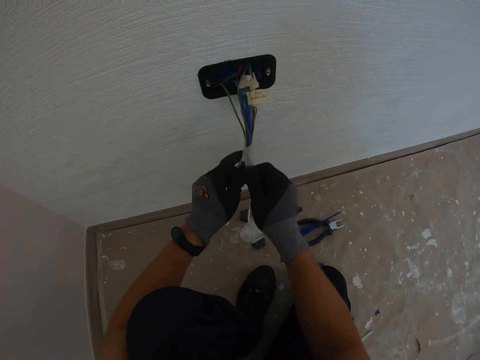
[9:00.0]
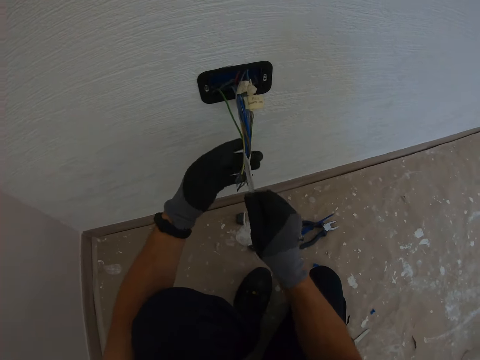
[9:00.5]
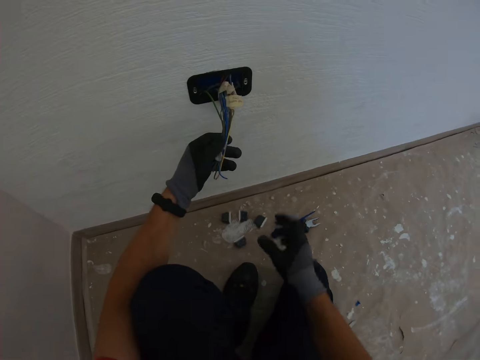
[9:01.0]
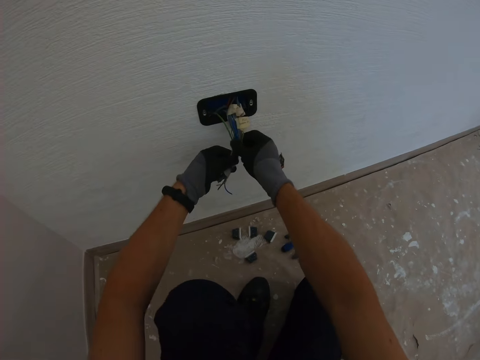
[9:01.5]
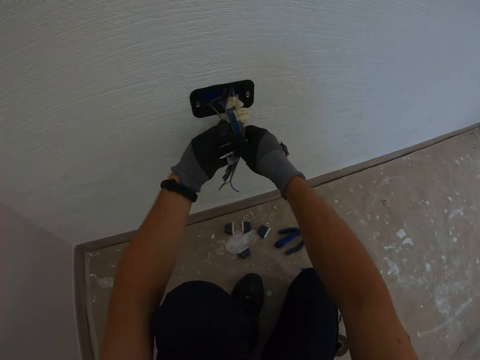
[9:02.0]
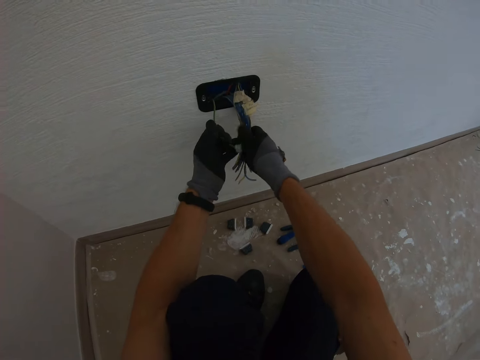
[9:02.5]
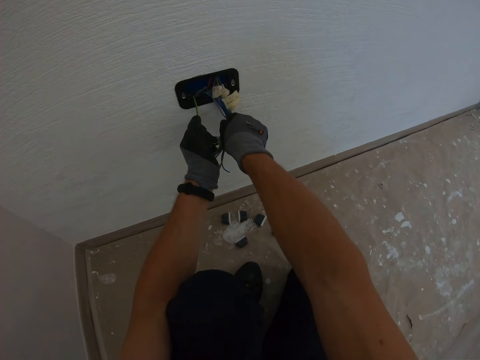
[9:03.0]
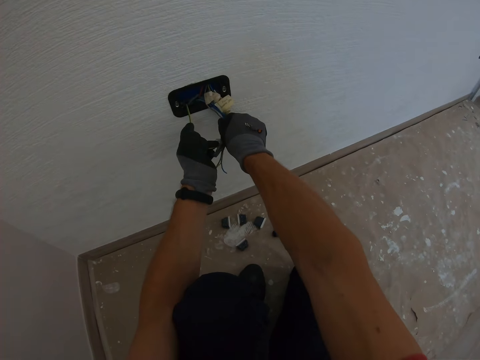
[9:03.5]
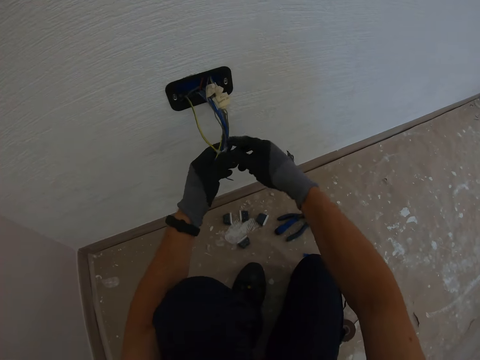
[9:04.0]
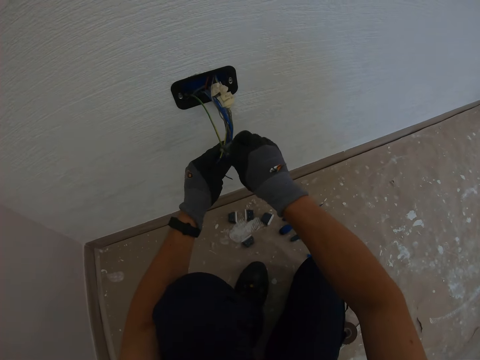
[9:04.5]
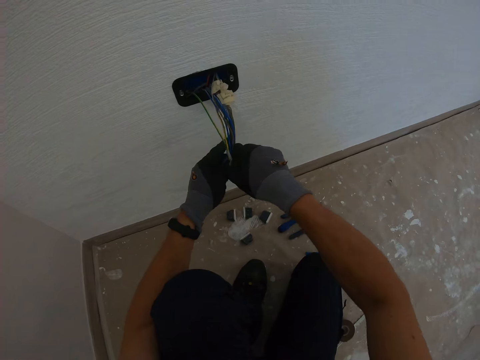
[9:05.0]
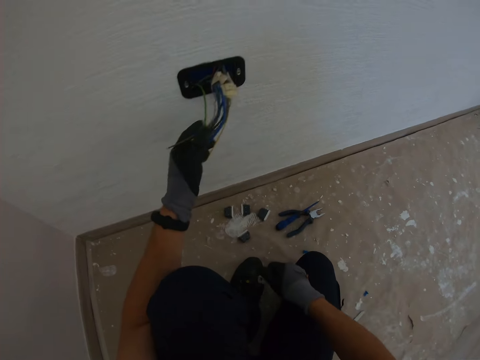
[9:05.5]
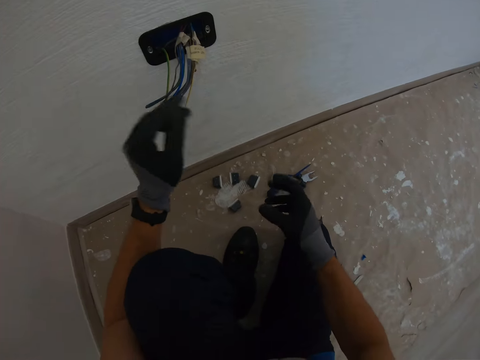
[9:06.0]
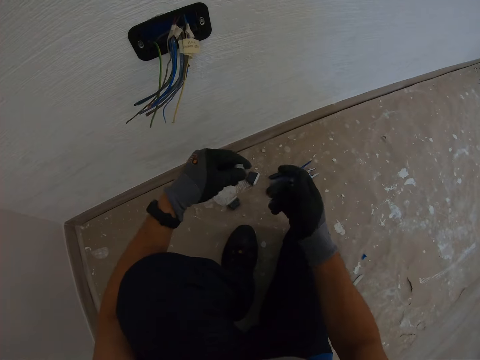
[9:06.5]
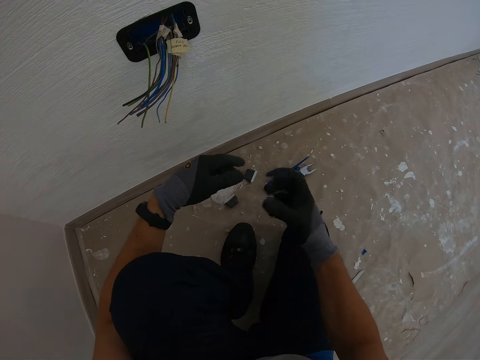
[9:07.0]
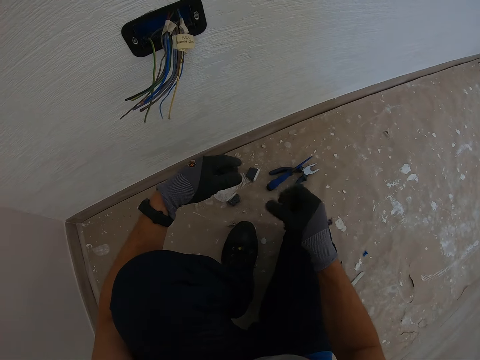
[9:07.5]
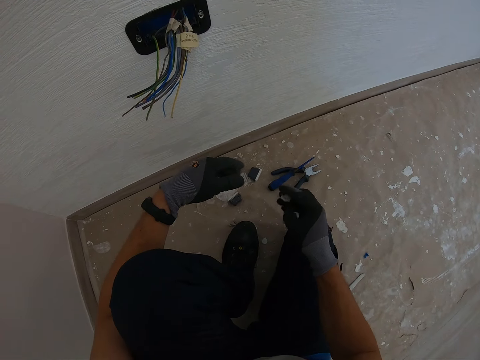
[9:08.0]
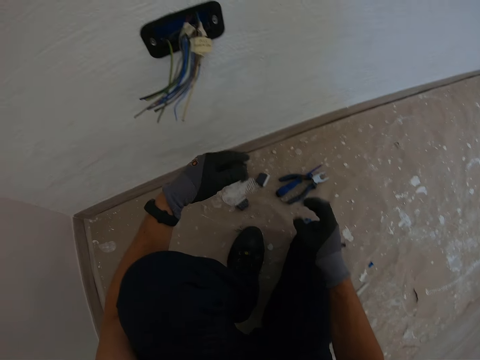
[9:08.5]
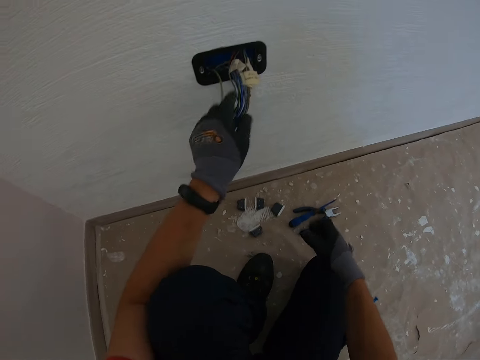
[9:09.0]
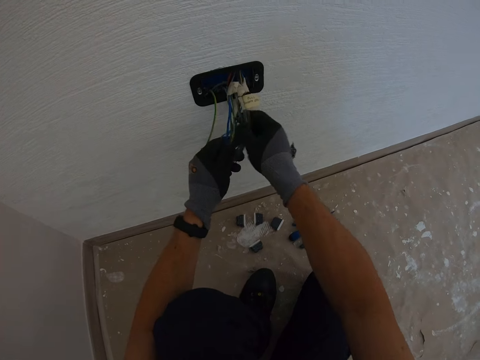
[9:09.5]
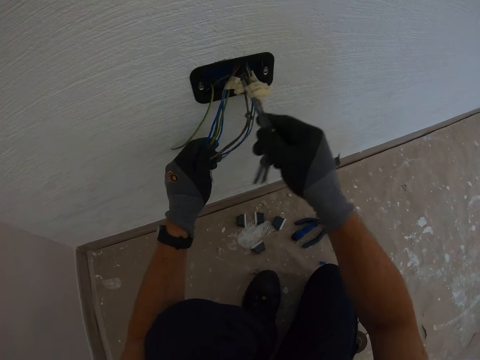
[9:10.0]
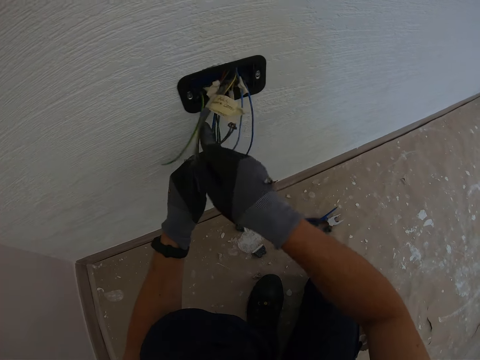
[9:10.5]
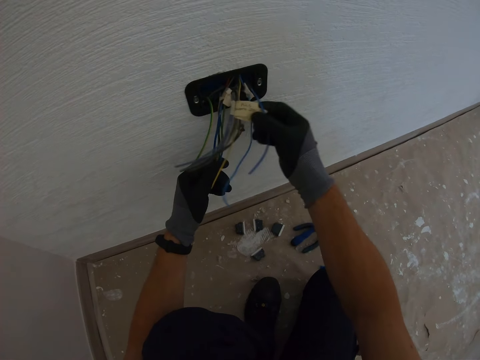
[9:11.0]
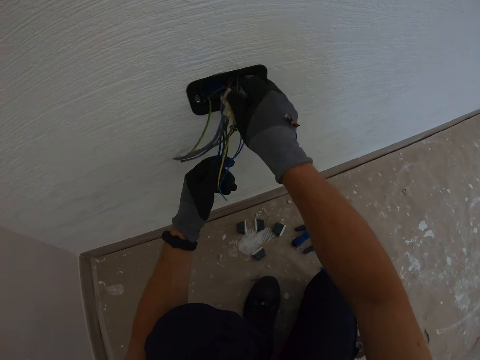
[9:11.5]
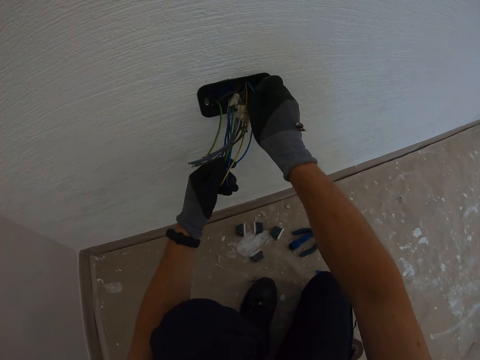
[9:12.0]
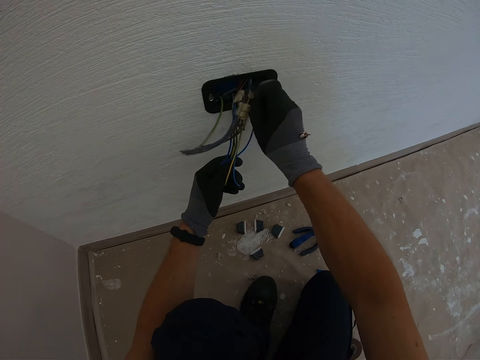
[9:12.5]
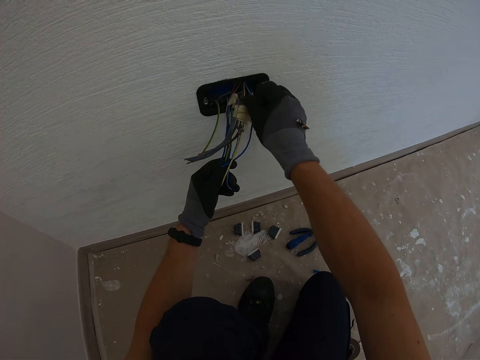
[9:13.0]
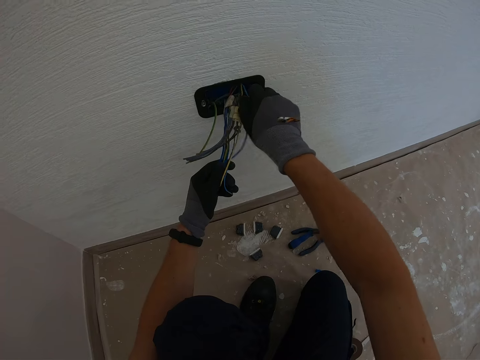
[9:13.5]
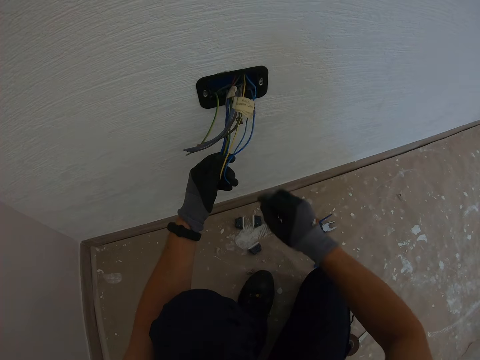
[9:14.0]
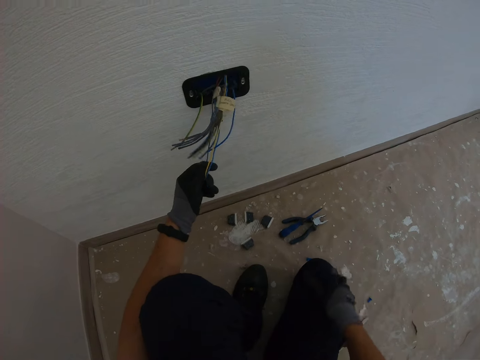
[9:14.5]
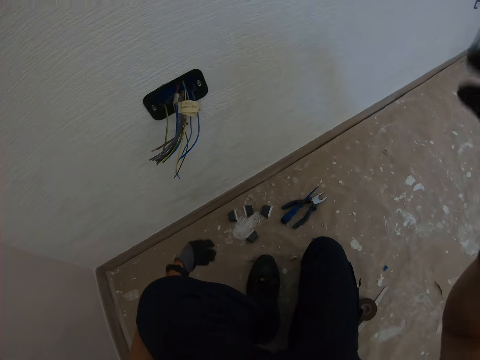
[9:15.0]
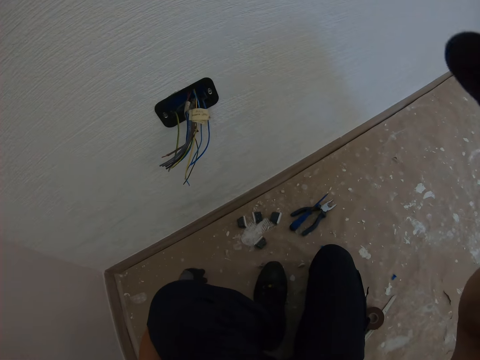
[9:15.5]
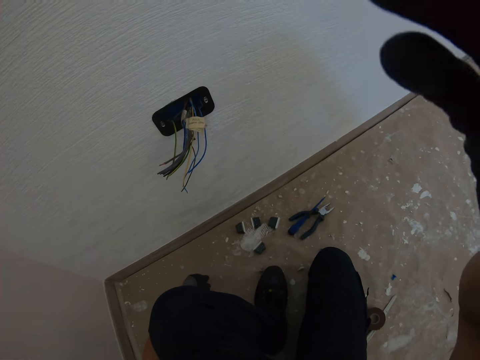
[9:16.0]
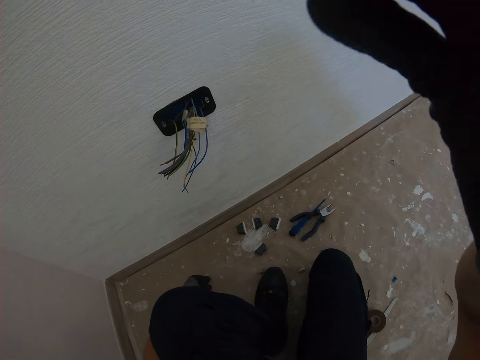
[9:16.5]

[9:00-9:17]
The camera wearer checks a wire. They touch the cable in the wall. They adjust a camera.
